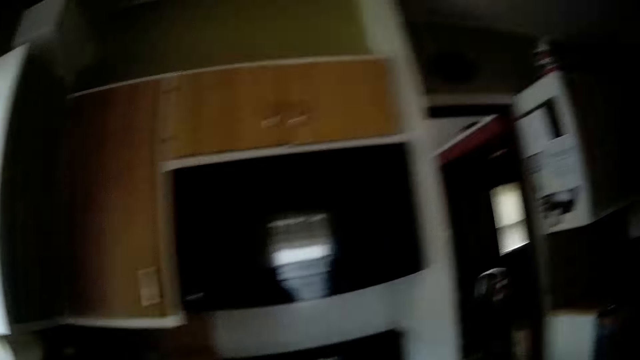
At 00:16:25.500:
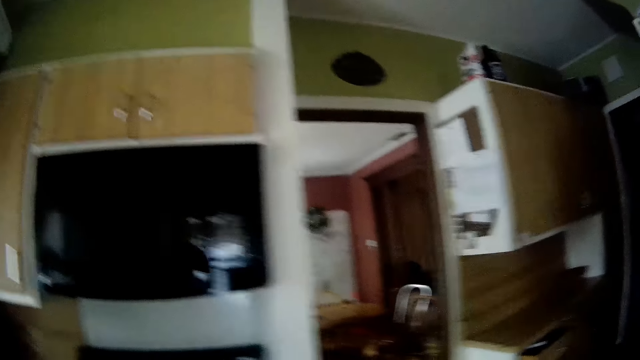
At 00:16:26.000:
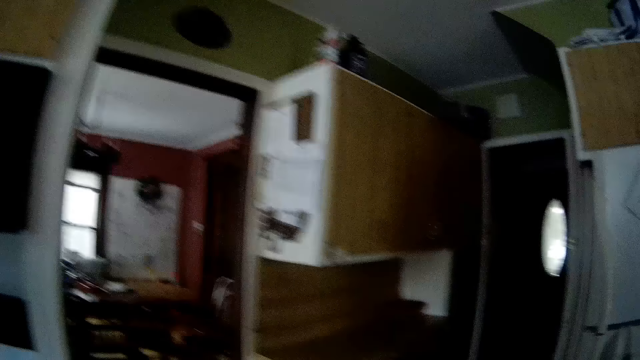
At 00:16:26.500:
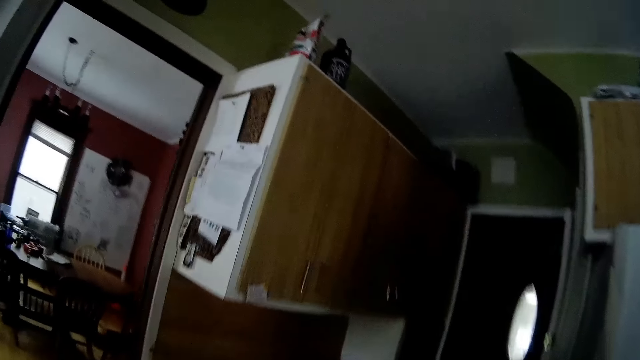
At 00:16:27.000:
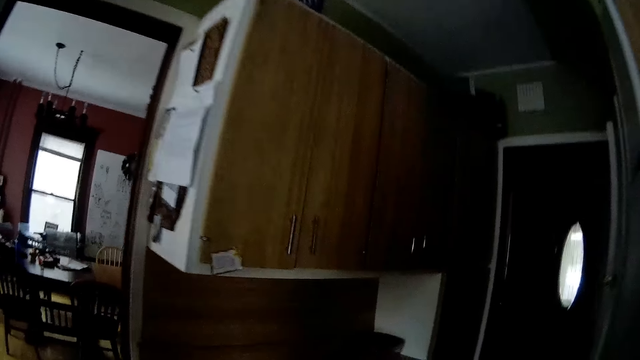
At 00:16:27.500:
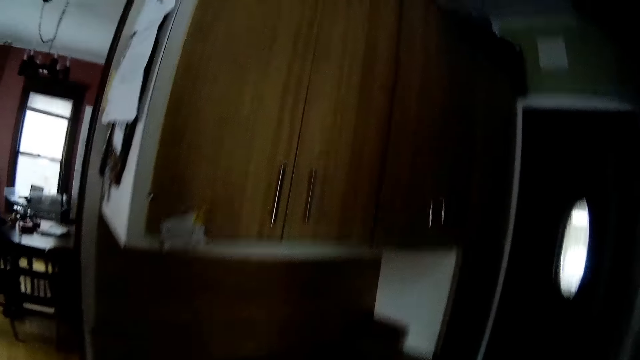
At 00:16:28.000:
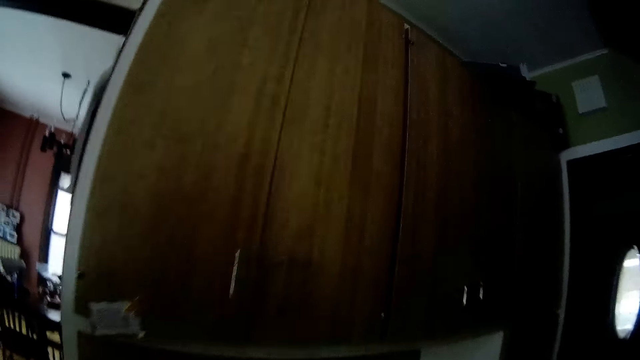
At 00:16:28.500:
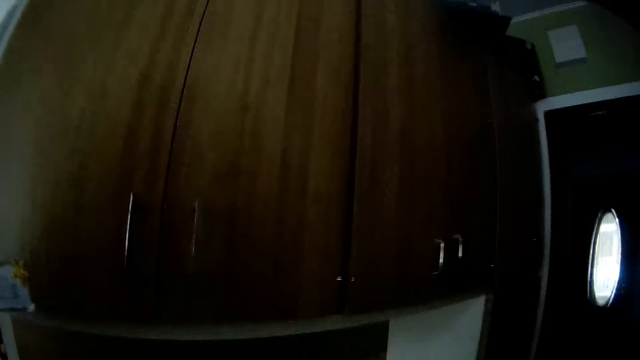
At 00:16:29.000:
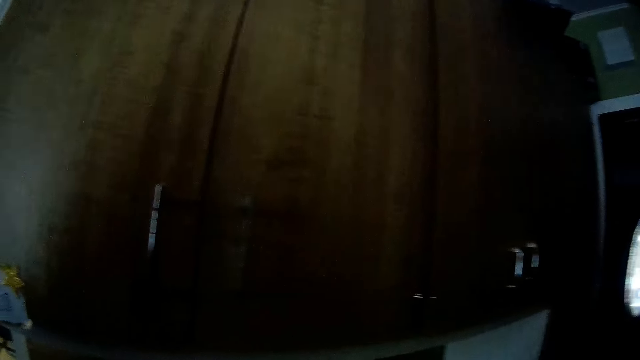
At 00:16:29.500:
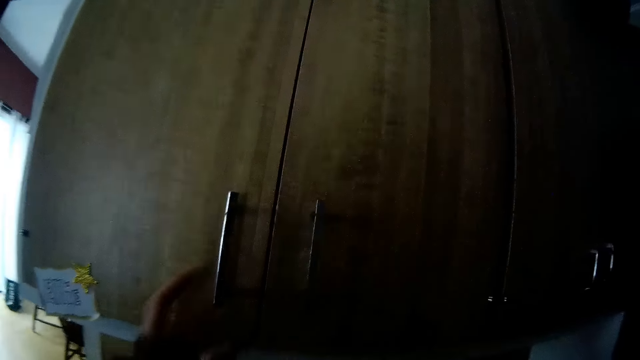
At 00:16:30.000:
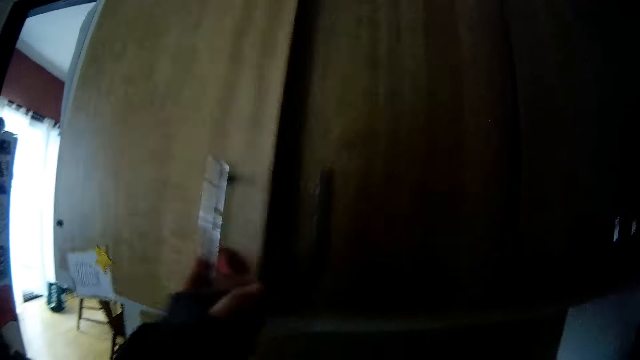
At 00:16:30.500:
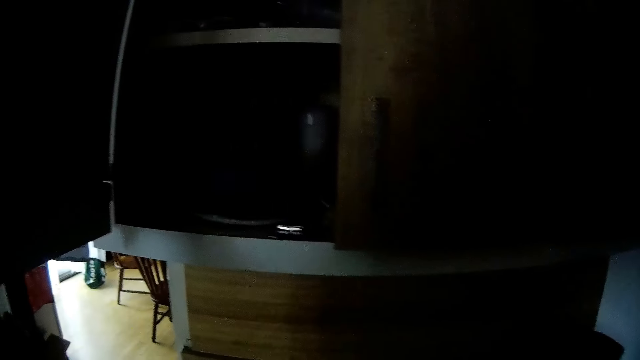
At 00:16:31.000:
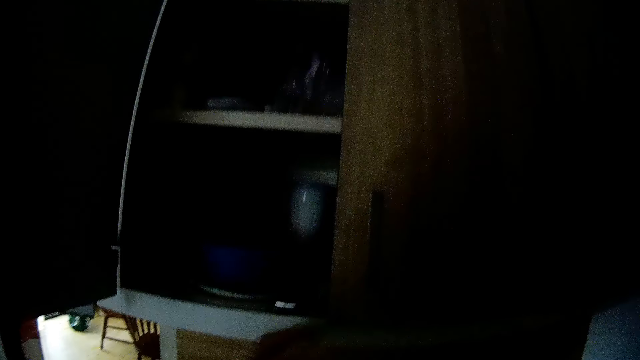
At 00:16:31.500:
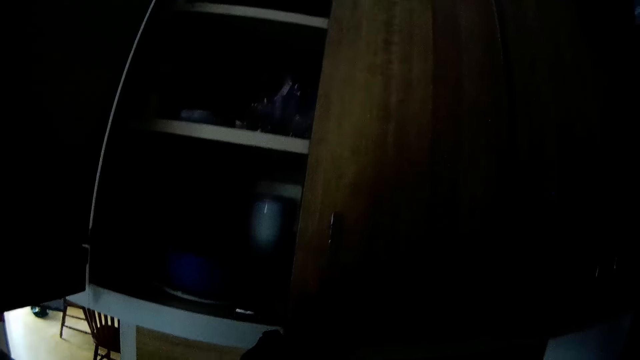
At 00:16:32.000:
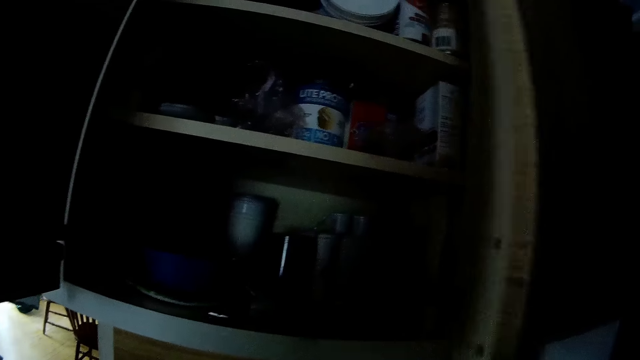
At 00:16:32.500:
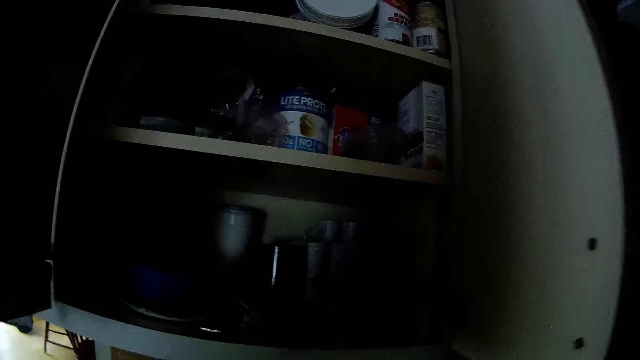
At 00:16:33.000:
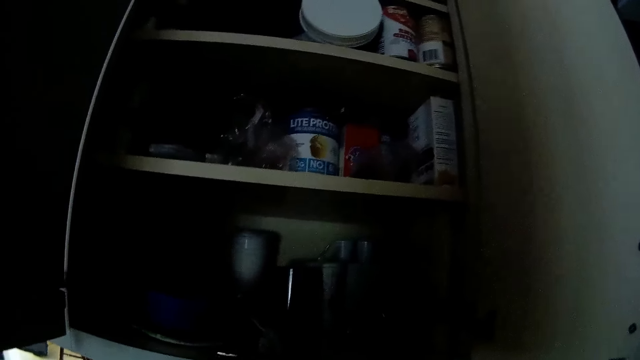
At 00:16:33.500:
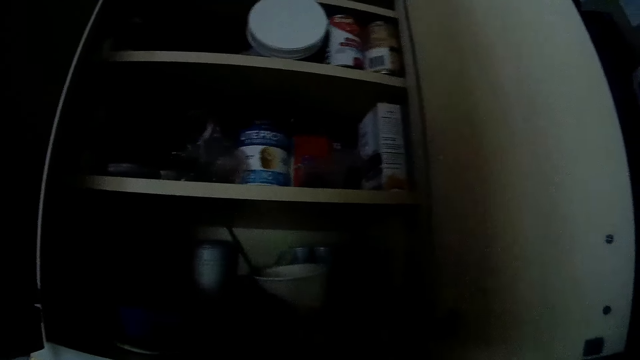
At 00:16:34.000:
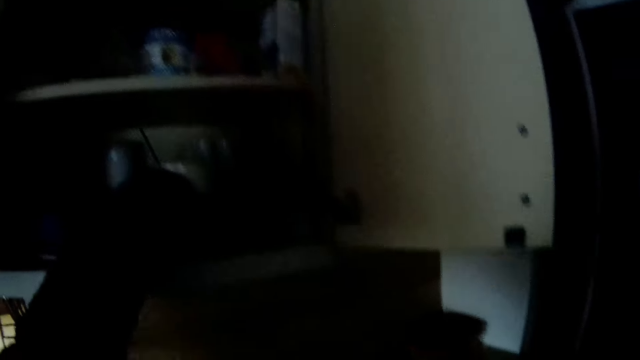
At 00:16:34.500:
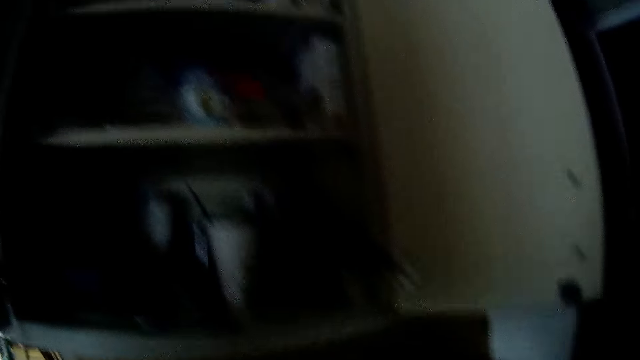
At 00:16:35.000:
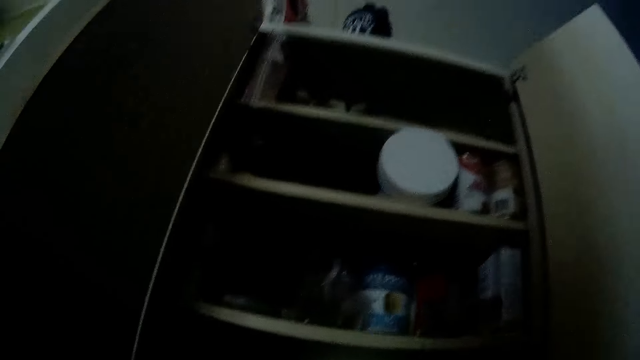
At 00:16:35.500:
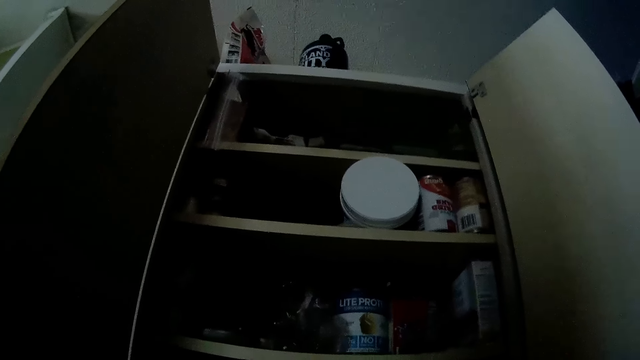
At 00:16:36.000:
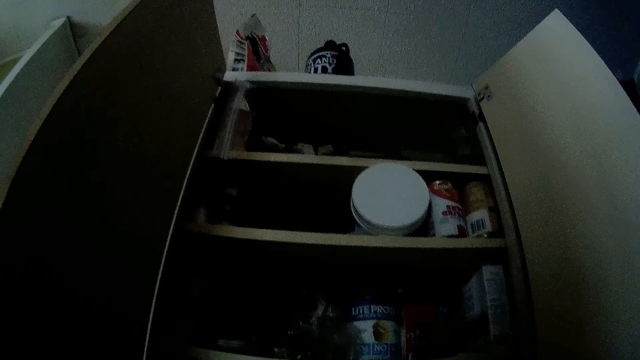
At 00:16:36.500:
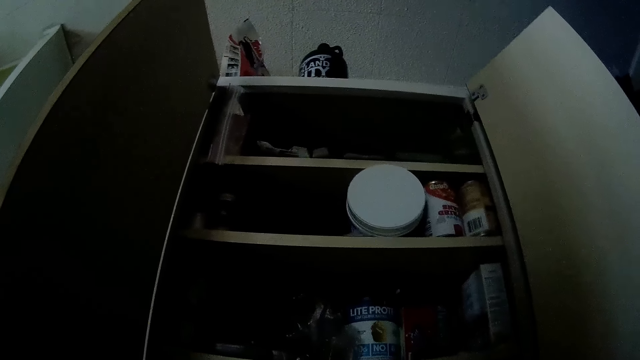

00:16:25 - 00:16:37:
The camera wearer walks around the house to the cupboard. He opens the cupboard with his left hand. He drops a cup inside the cupboard with his left hand.

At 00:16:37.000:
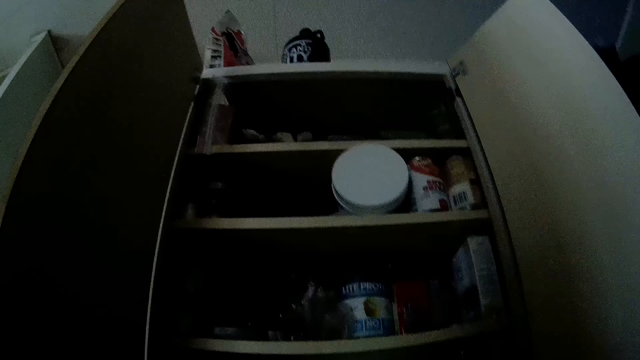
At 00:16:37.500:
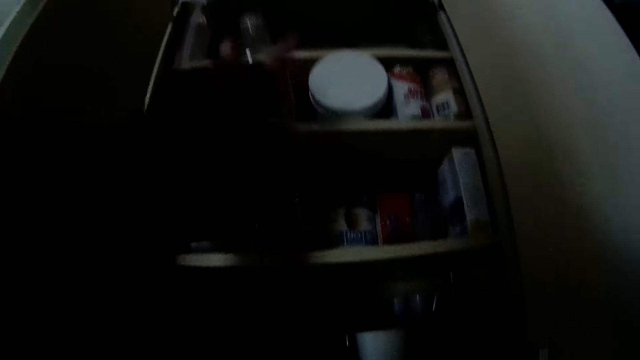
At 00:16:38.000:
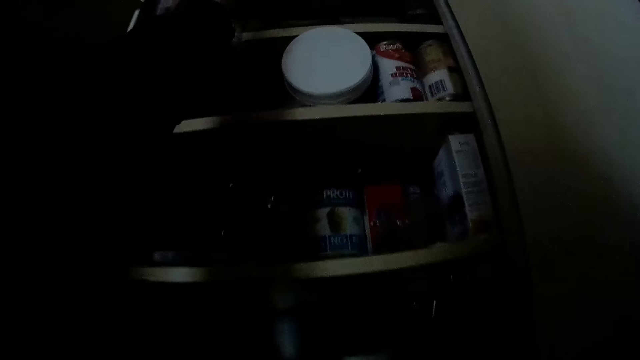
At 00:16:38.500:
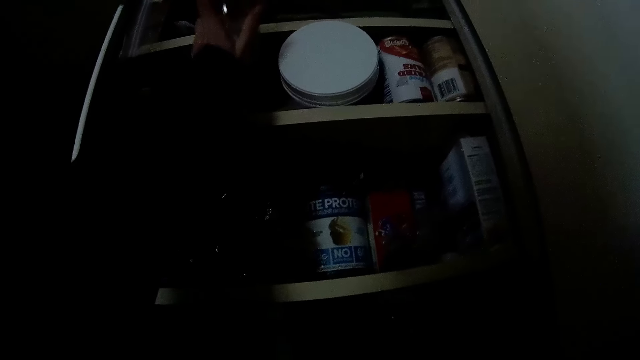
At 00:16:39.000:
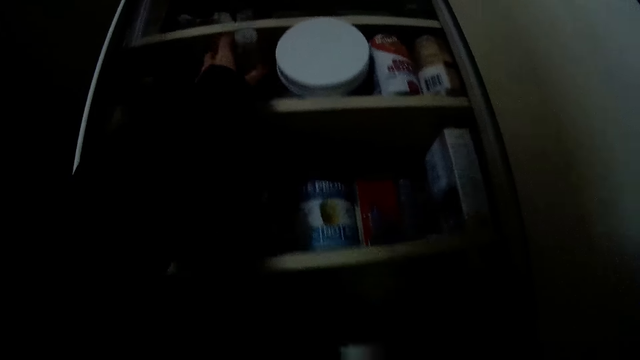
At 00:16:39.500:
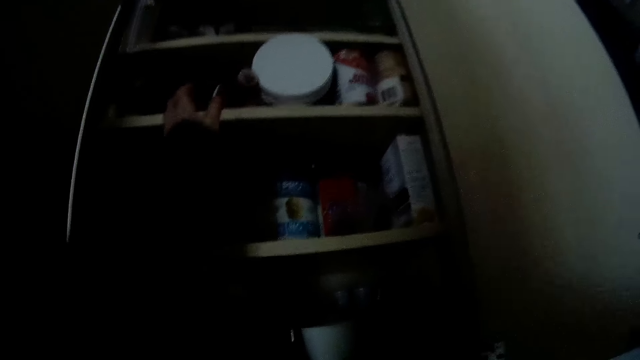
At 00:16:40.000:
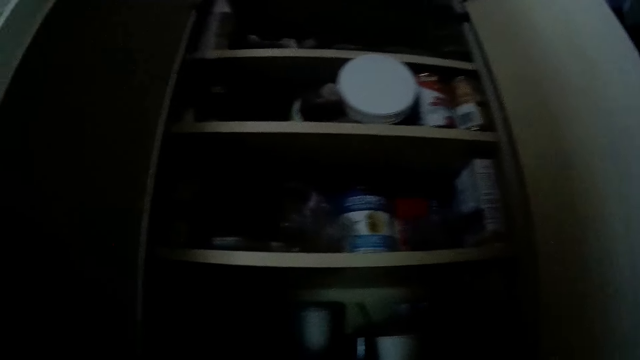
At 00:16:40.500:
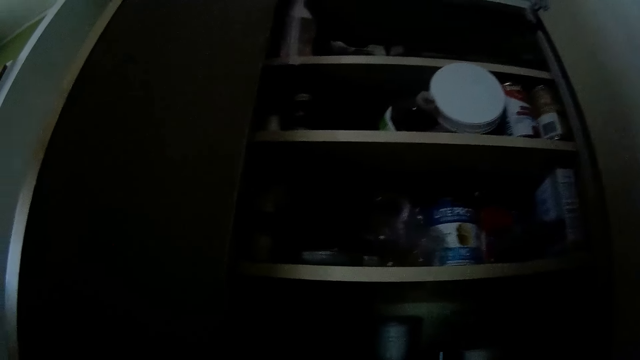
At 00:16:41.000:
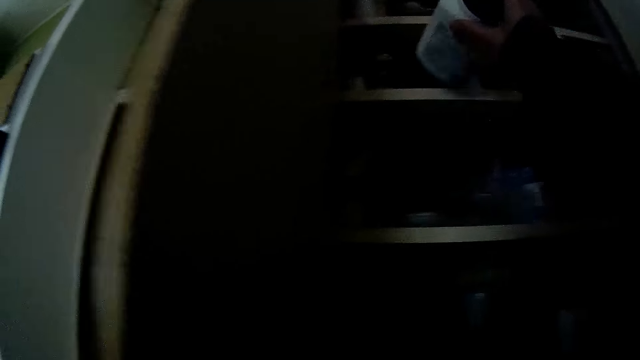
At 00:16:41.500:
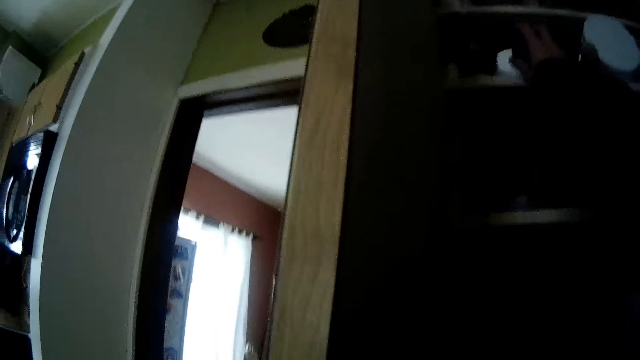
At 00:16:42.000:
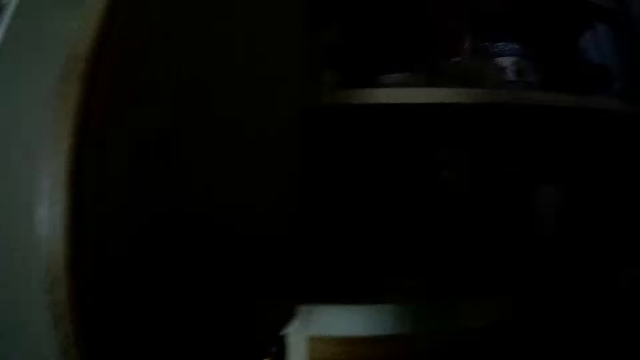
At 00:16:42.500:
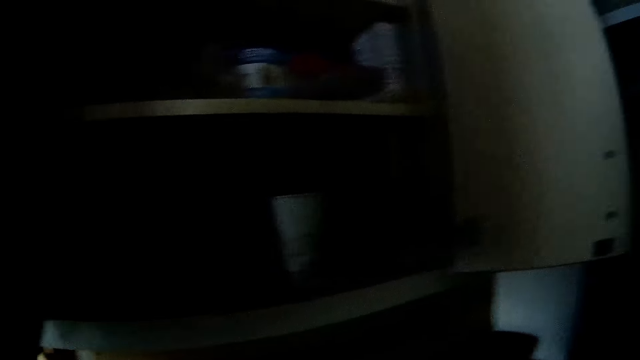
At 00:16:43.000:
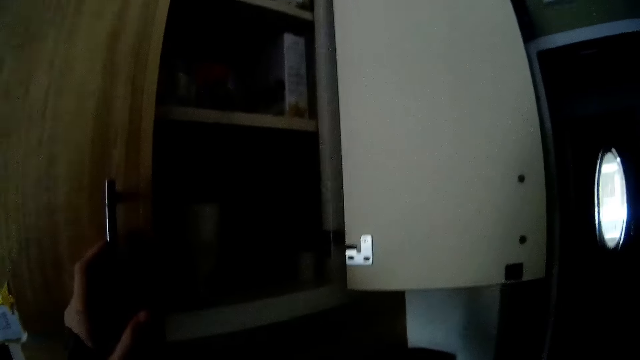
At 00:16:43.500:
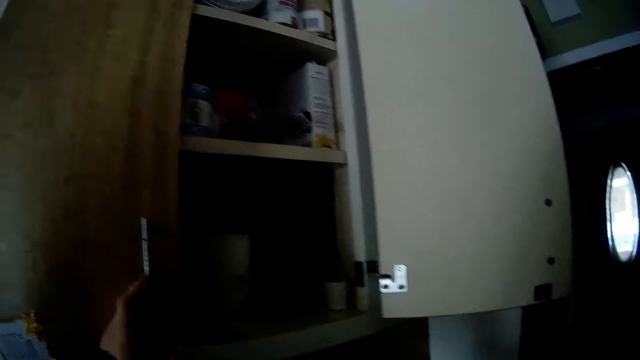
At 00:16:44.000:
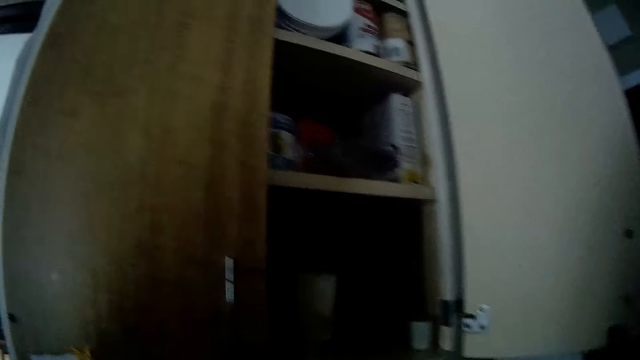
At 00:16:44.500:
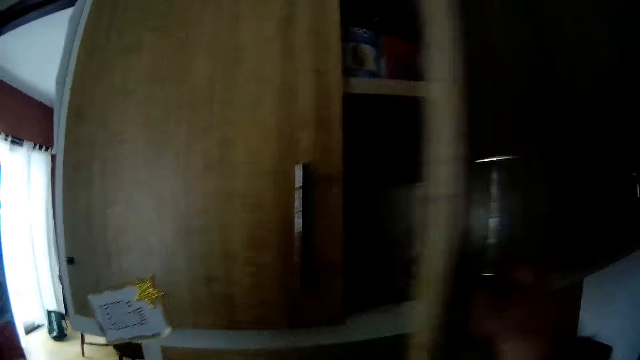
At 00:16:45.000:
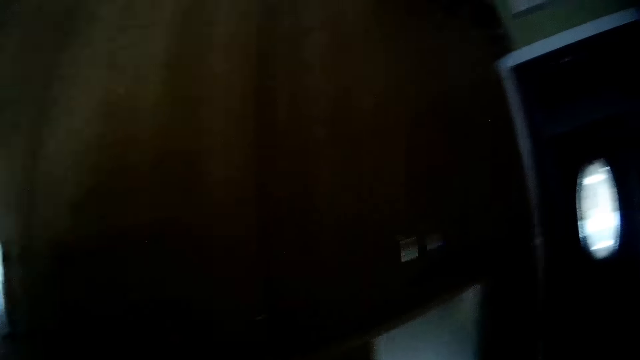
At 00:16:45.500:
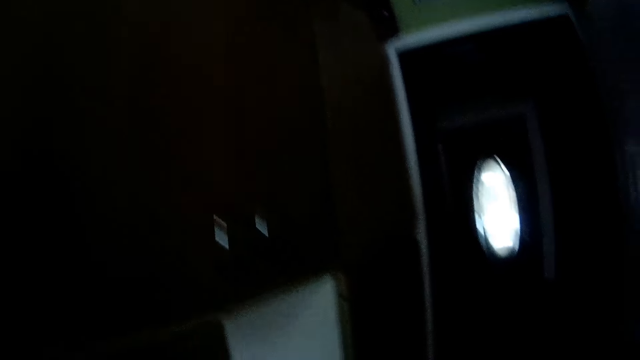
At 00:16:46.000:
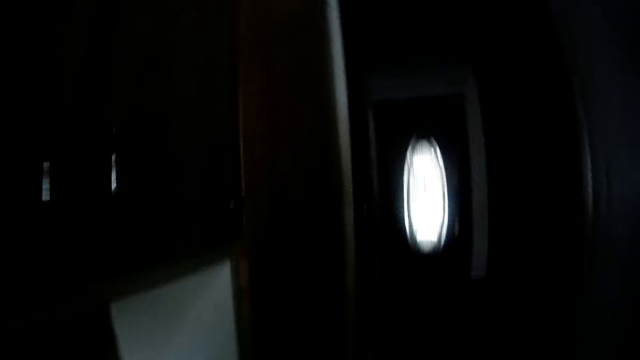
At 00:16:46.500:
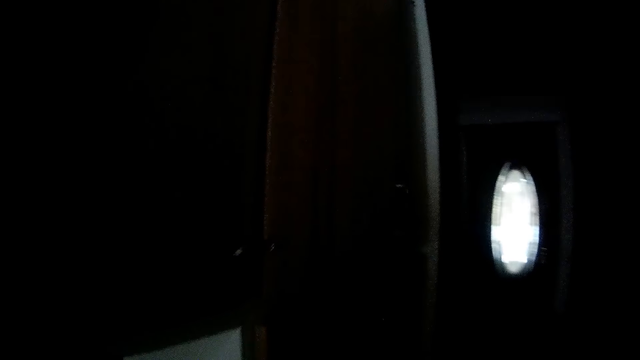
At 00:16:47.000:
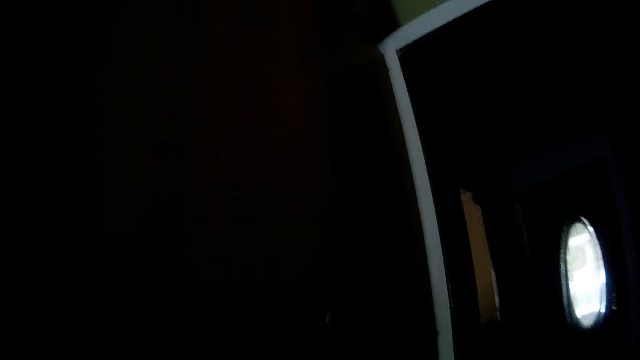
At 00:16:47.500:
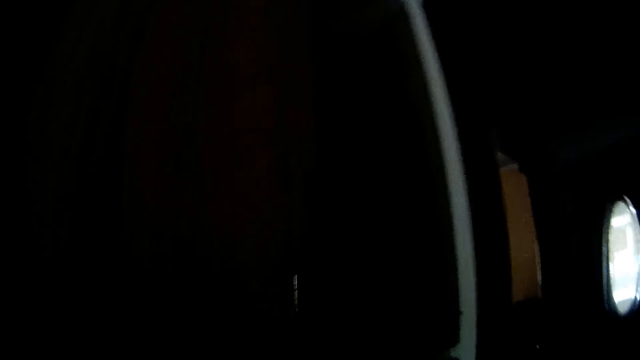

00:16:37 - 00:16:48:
The camera wearer drops a bottle inside the cupboard with his left hand. He drops a container inside the cupboard with his right hand. He closes the cupboard with both hands. He walks to the cupboard.
